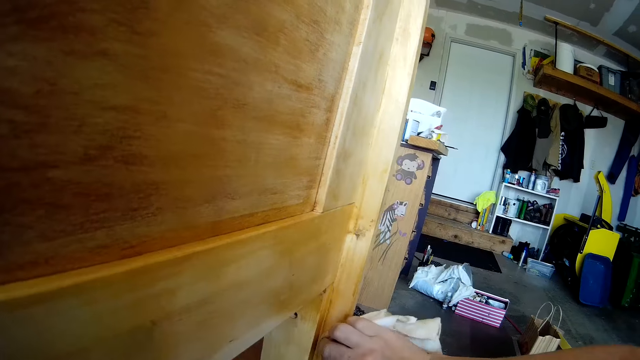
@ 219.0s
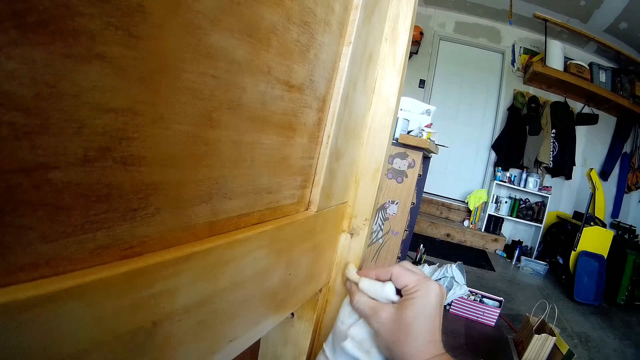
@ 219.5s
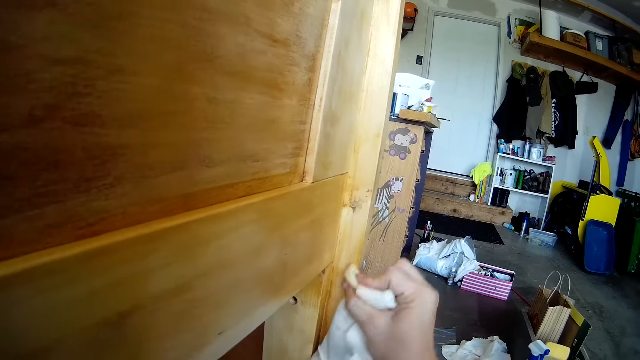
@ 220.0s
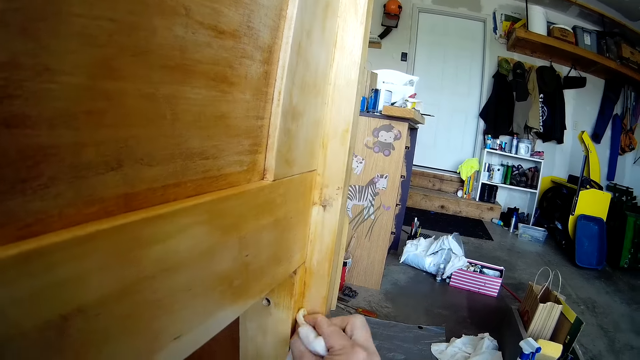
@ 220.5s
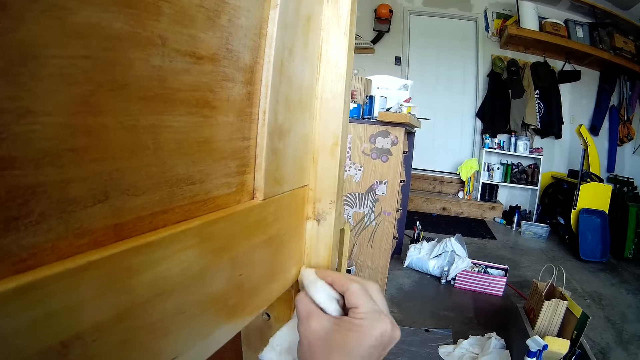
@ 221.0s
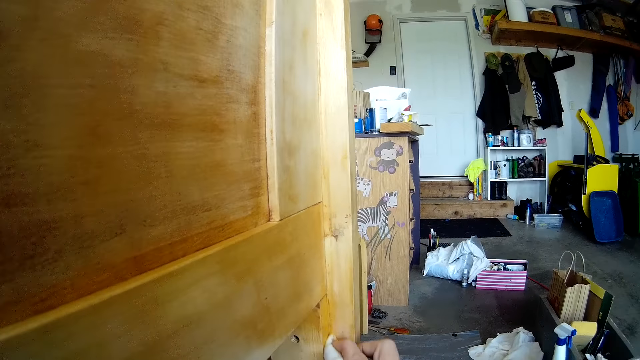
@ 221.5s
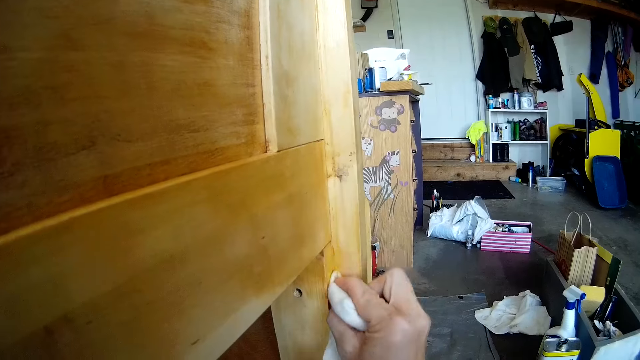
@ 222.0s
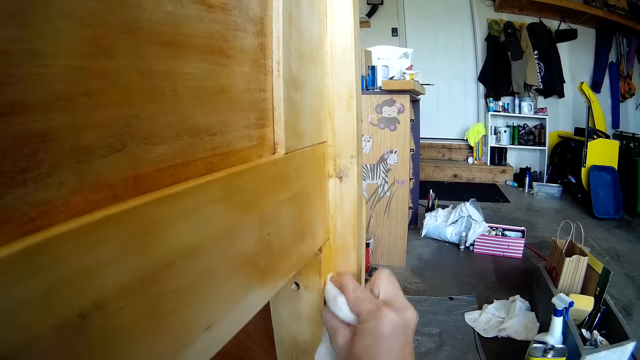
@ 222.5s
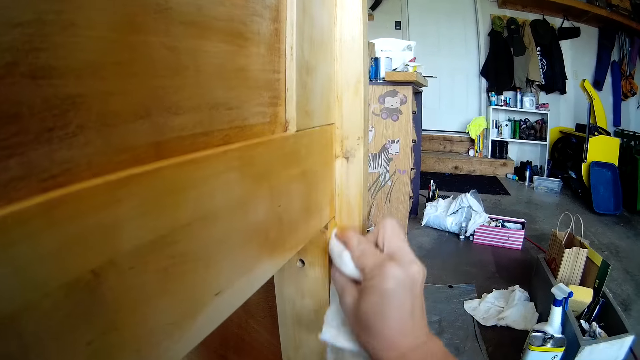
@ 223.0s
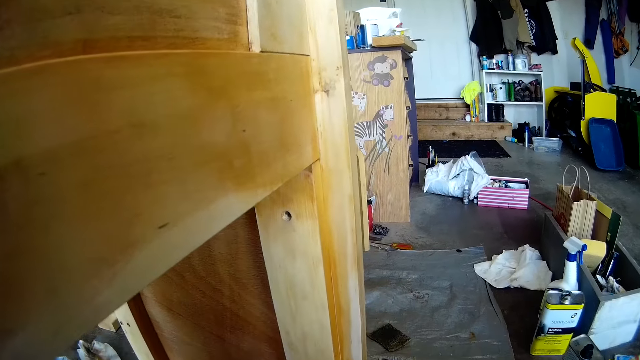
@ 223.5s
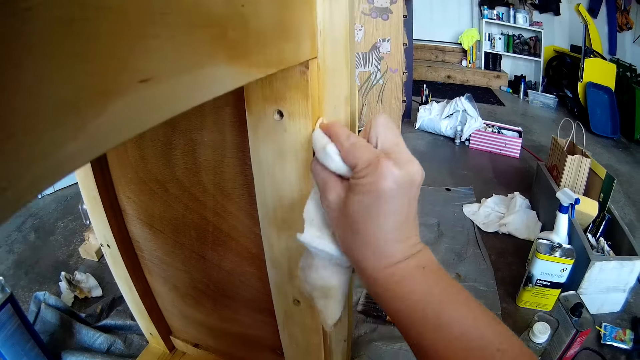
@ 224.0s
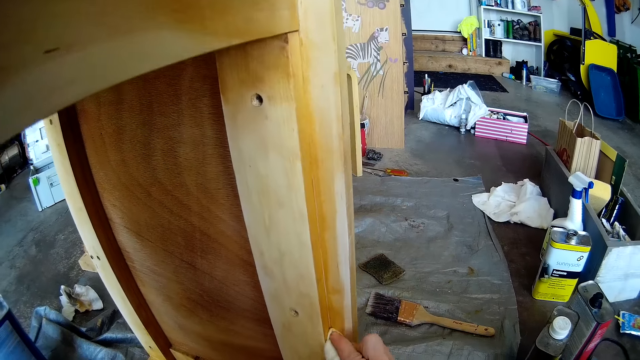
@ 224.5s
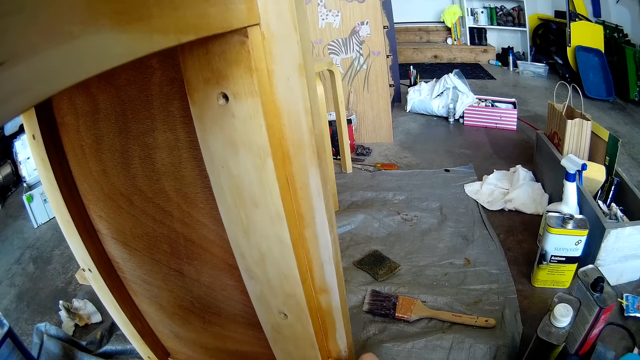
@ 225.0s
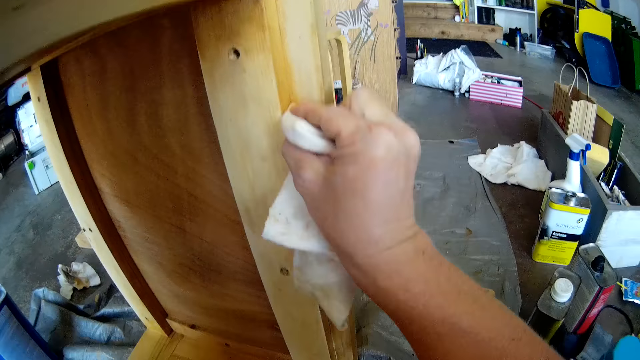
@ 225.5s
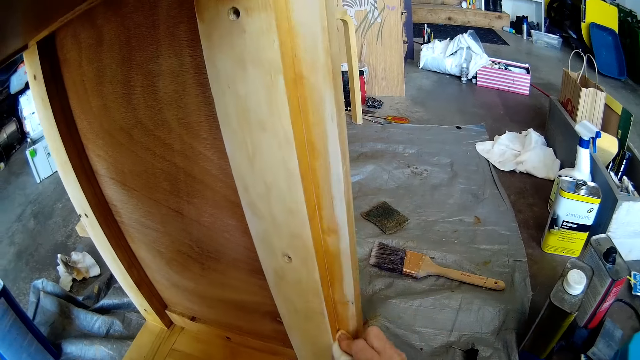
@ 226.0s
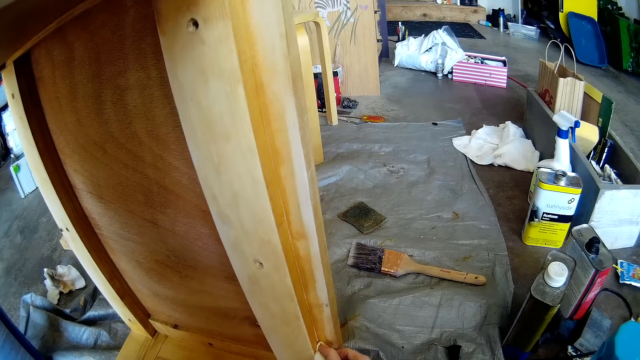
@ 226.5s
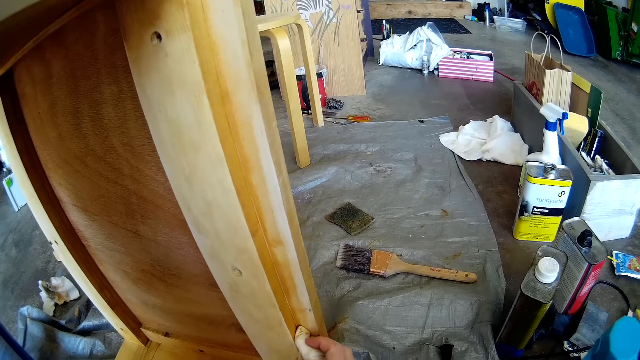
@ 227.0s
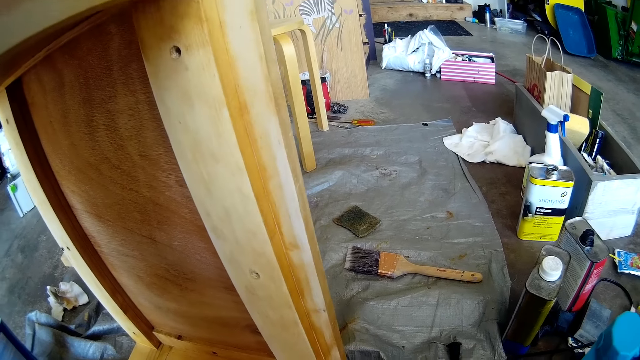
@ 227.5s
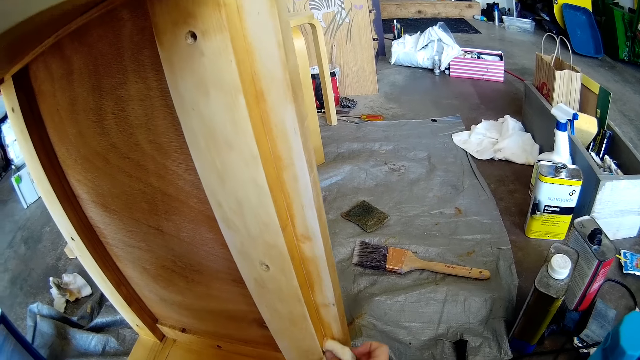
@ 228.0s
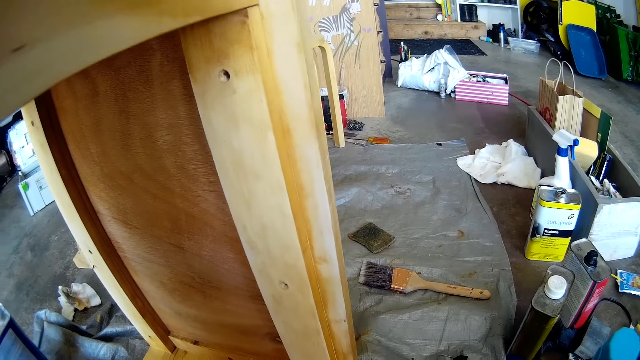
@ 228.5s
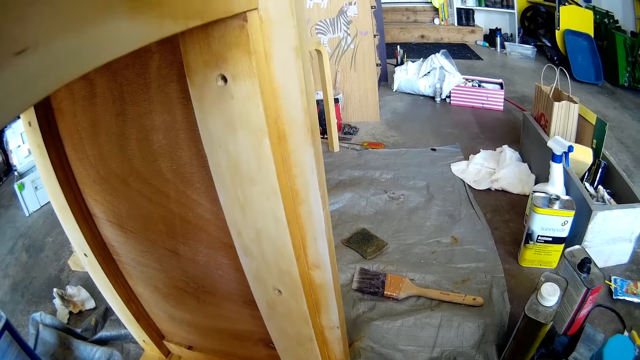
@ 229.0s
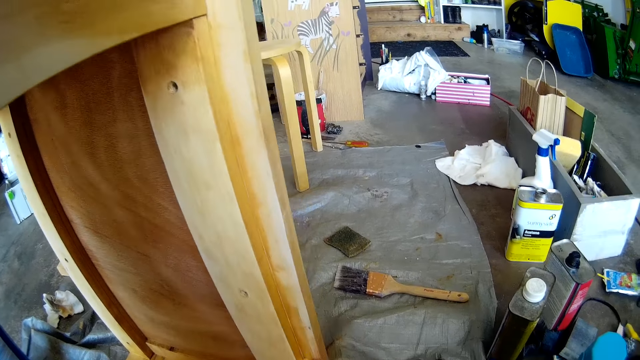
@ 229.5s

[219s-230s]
The camera wearer cleans furniture with a towel. They clean the furniture with the towel again.

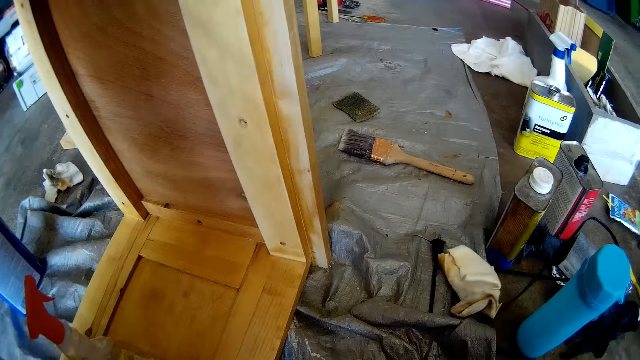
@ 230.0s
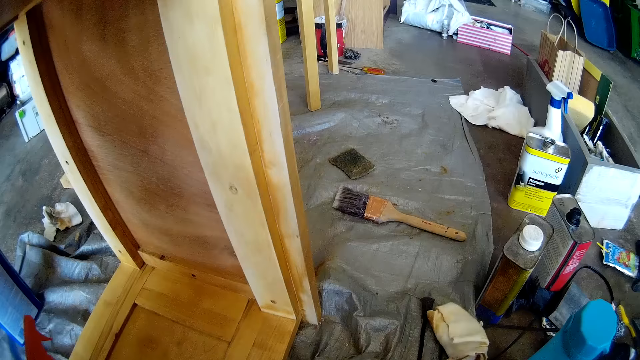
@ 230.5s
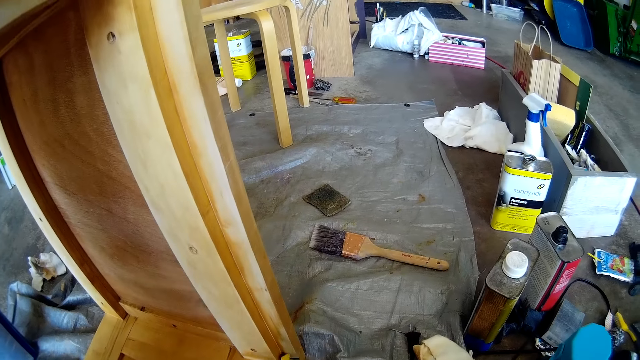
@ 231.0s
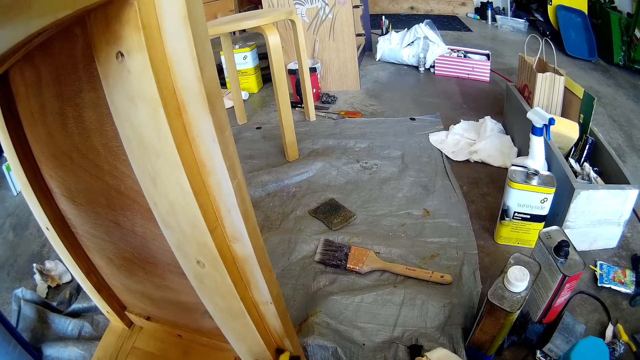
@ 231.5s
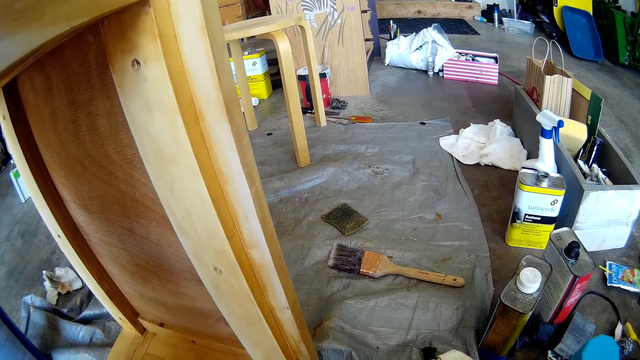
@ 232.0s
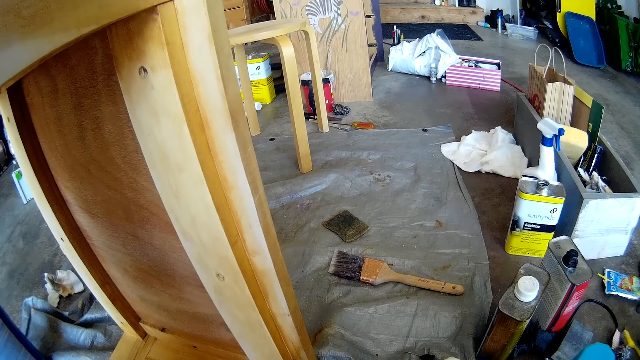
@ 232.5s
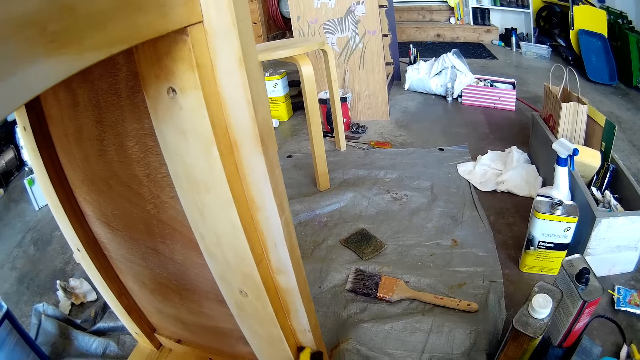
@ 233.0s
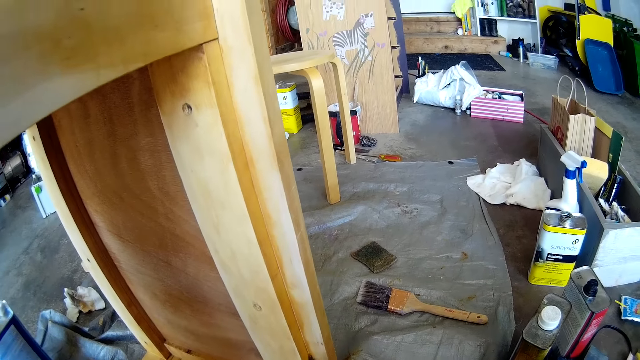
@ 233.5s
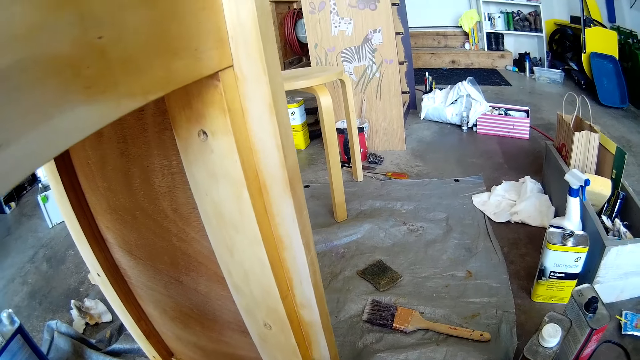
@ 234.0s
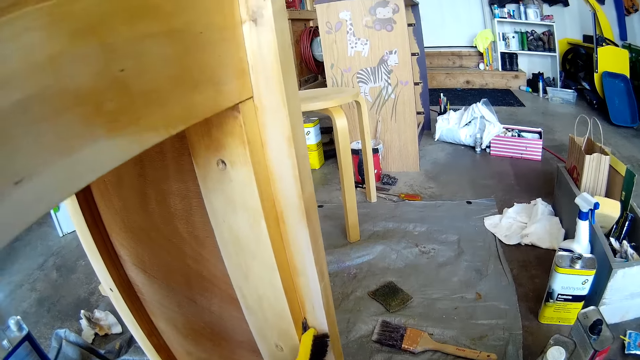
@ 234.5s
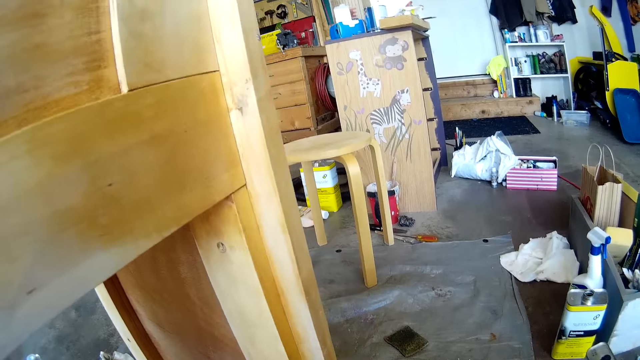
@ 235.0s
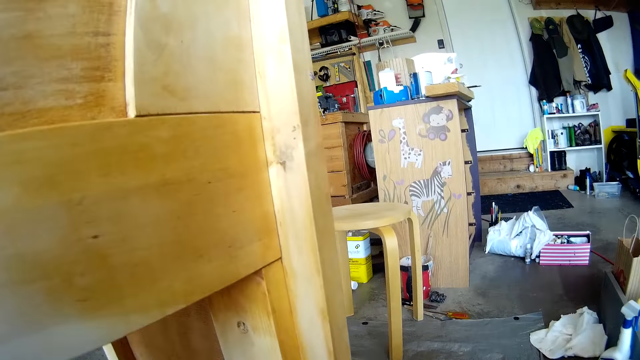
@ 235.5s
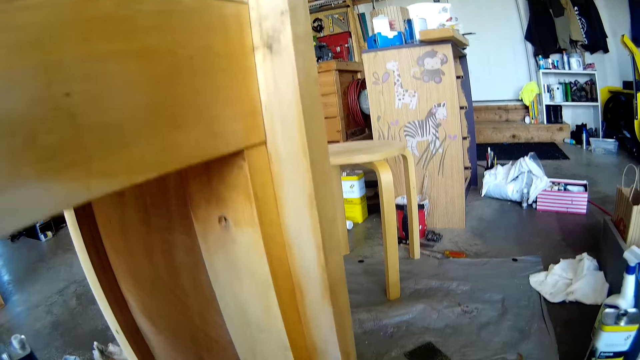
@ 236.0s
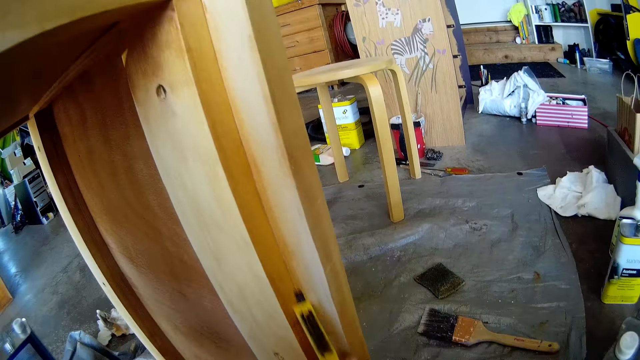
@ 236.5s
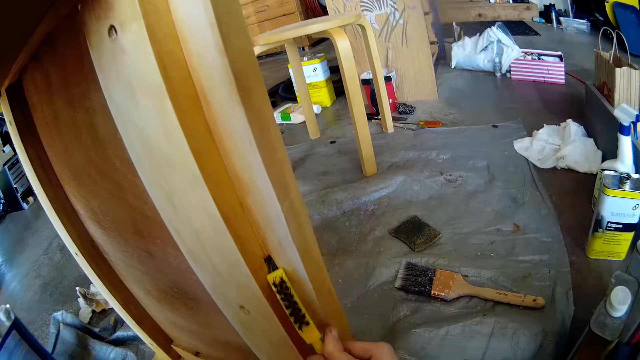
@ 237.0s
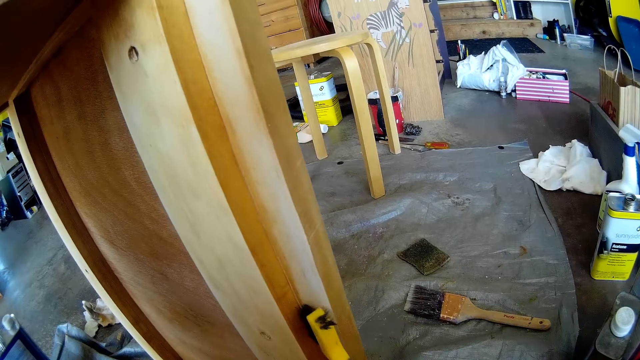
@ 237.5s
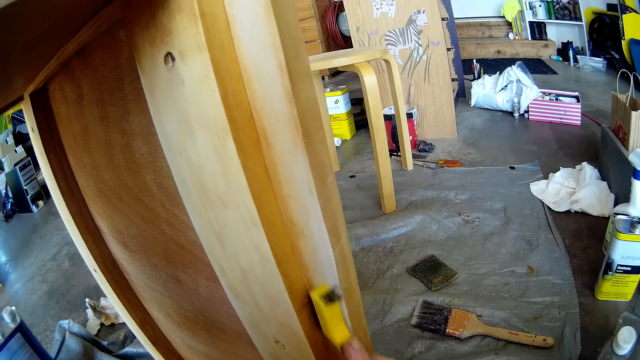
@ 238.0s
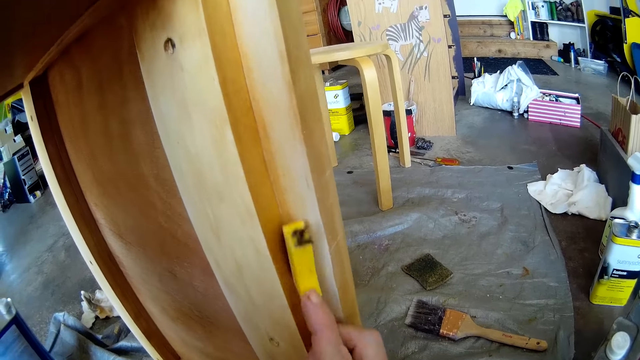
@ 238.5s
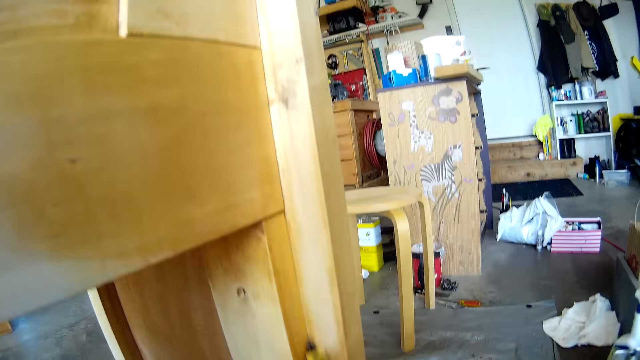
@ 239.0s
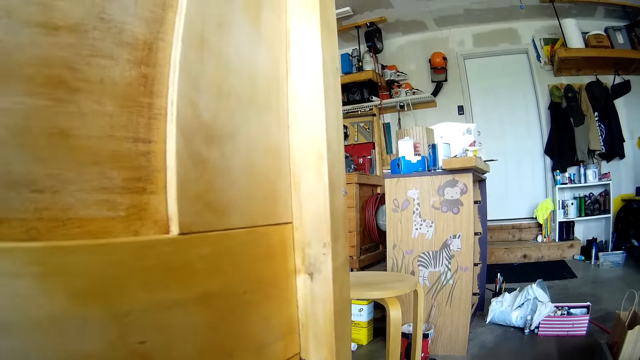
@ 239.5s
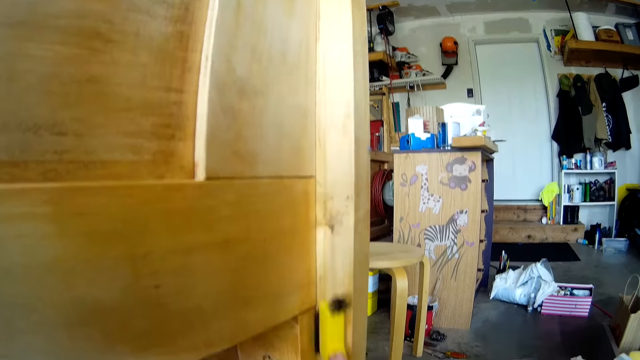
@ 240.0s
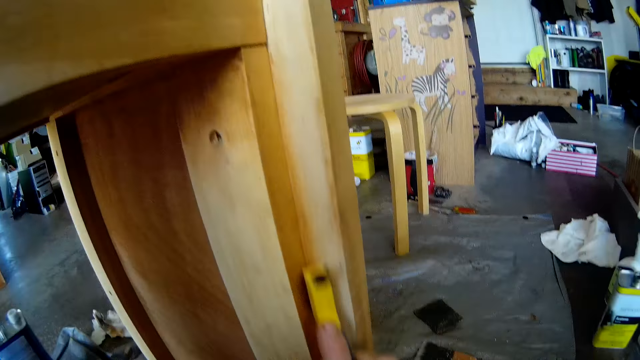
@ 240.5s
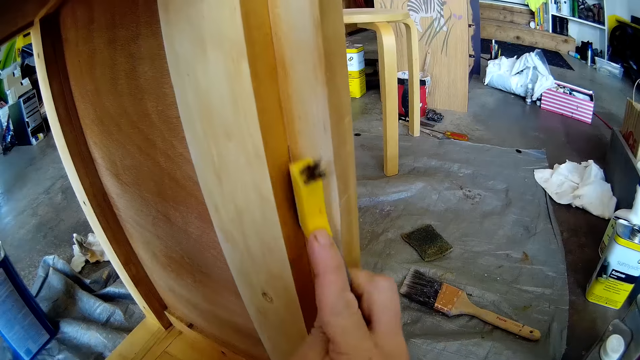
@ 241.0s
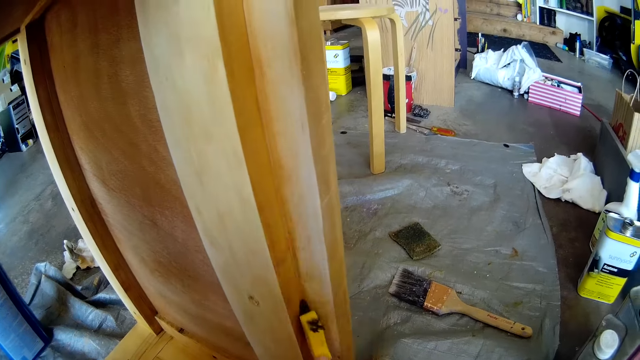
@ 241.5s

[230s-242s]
The camera wearer throws the towel. They scrub the edge with the hand brush. They look around. They scrub furniture with the brush. They scrub the furniture with the brush repeatedly.
